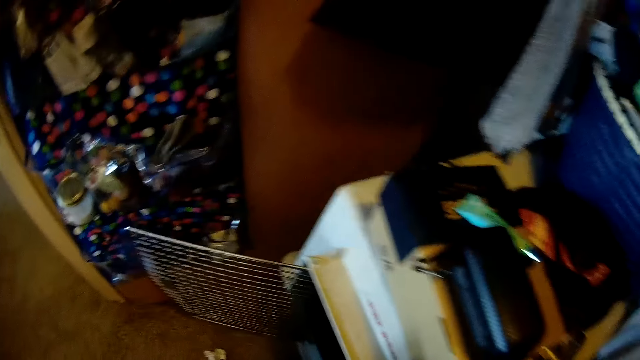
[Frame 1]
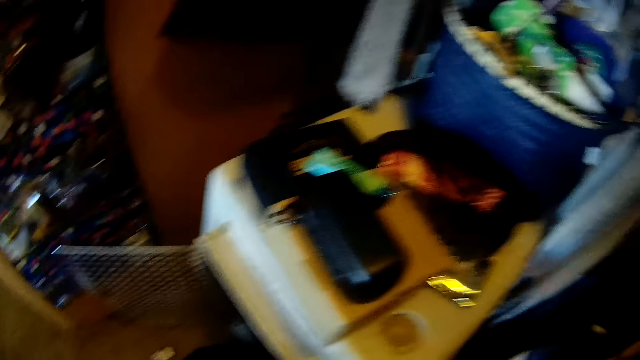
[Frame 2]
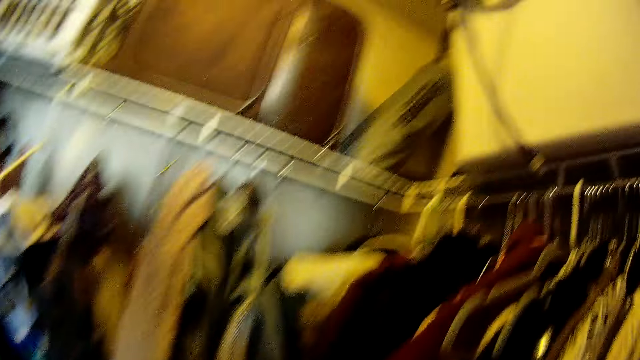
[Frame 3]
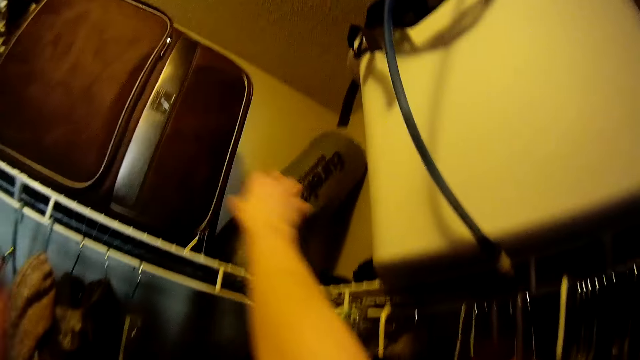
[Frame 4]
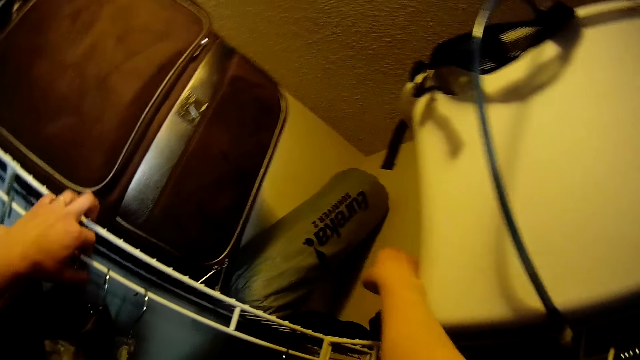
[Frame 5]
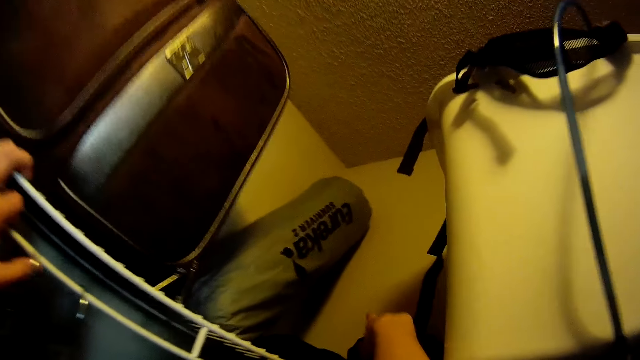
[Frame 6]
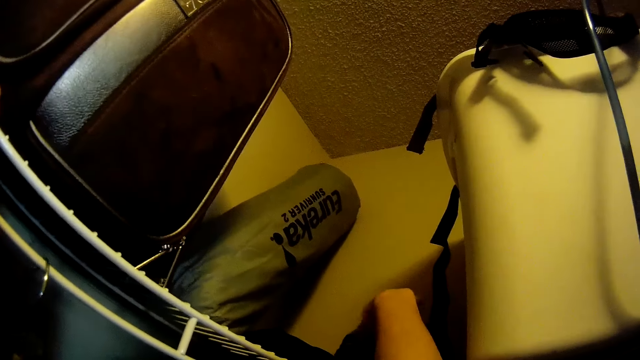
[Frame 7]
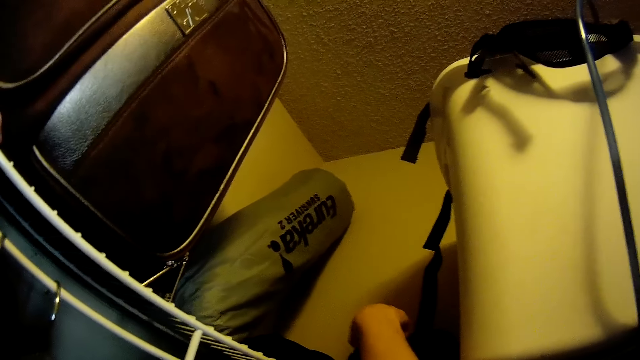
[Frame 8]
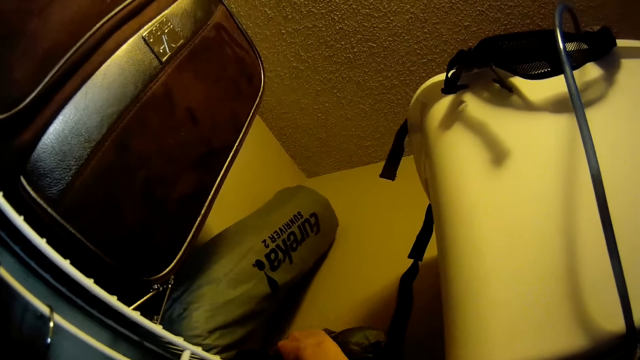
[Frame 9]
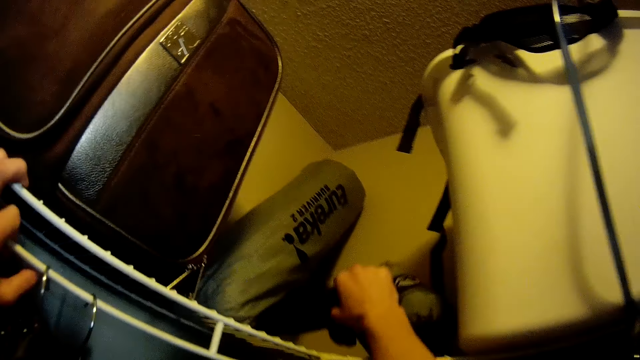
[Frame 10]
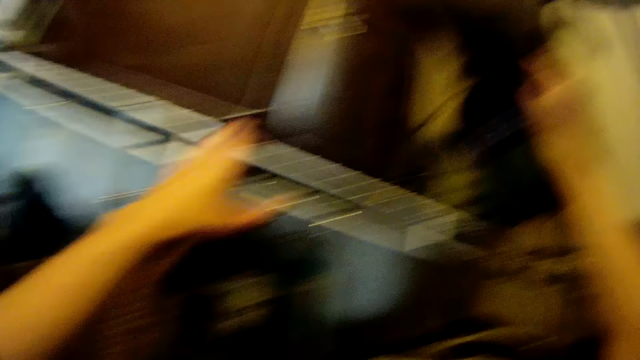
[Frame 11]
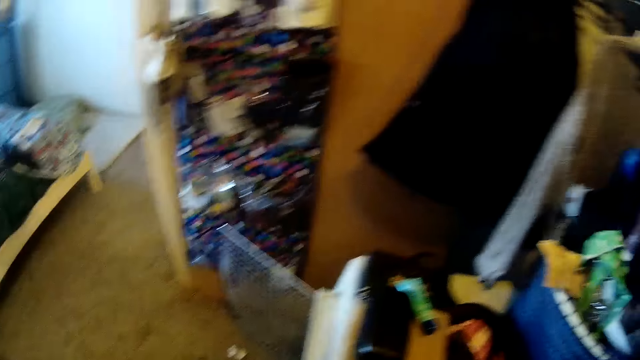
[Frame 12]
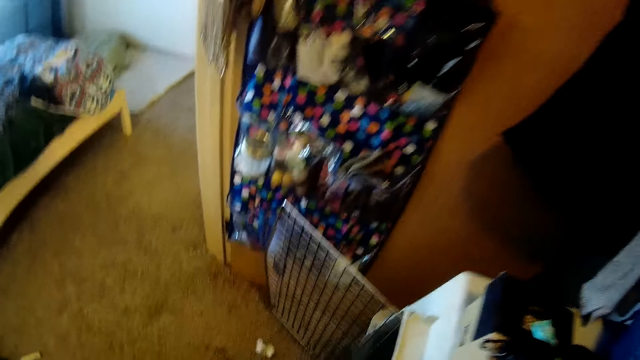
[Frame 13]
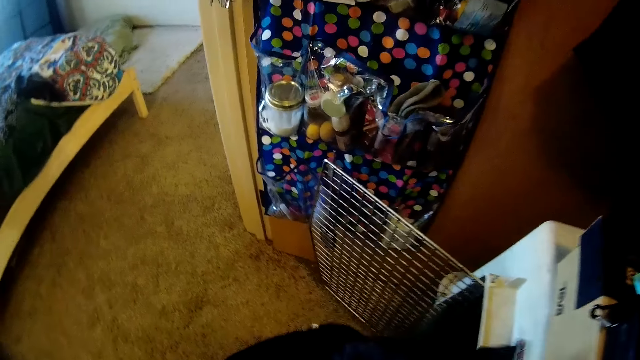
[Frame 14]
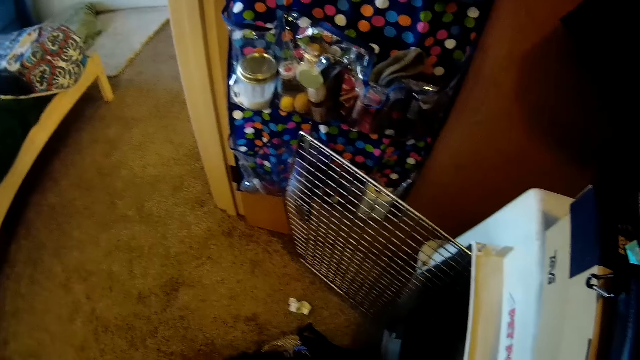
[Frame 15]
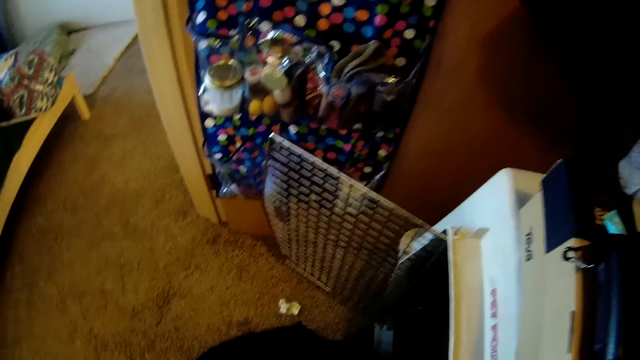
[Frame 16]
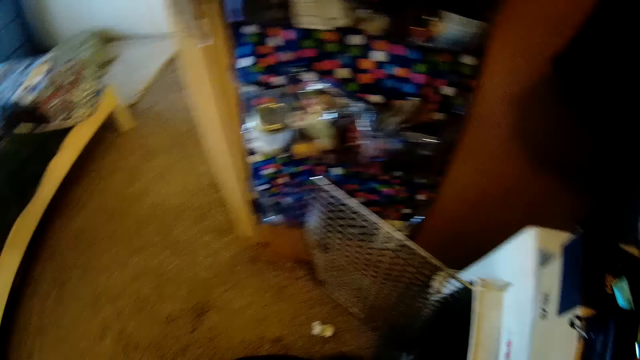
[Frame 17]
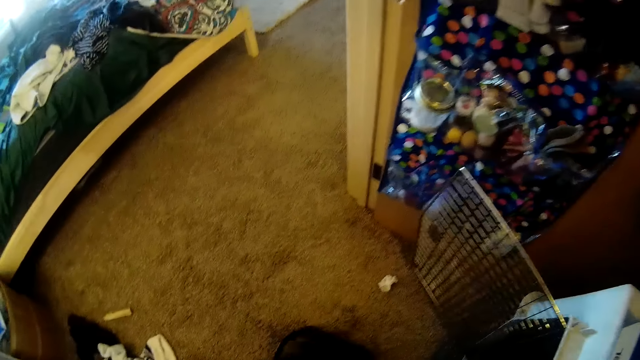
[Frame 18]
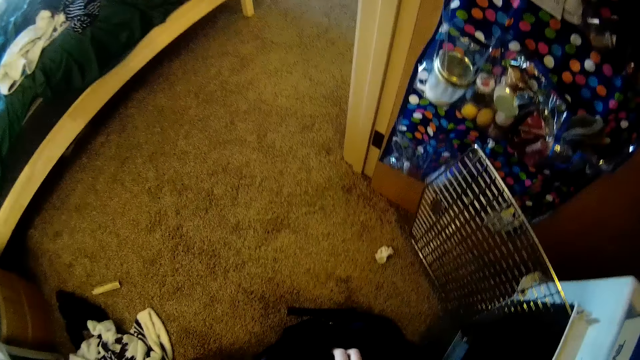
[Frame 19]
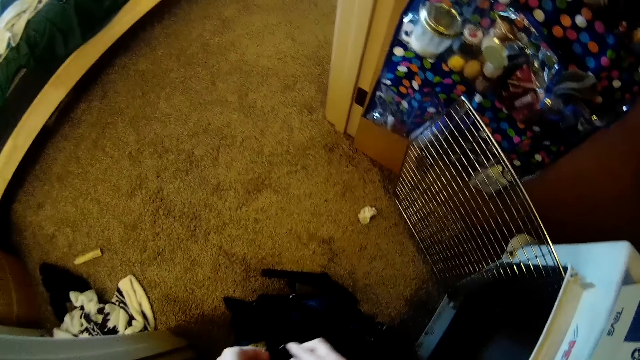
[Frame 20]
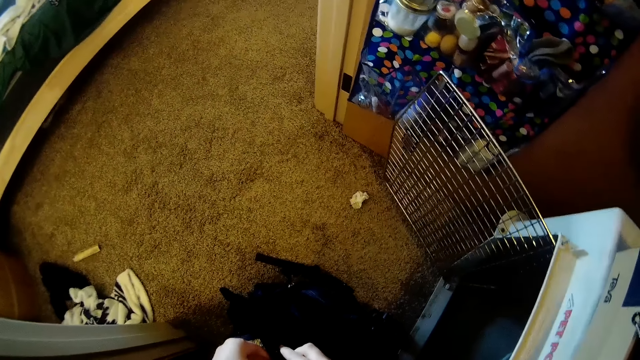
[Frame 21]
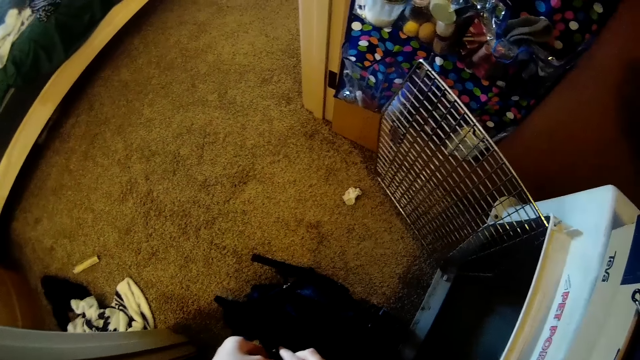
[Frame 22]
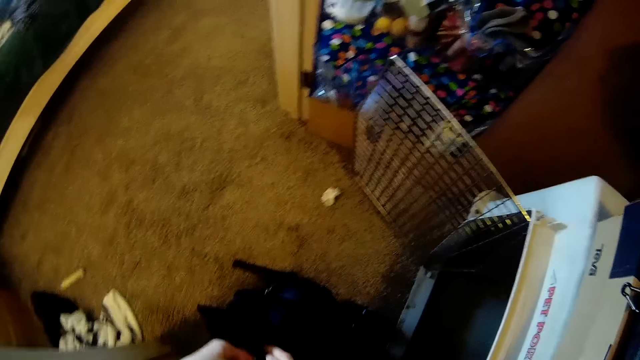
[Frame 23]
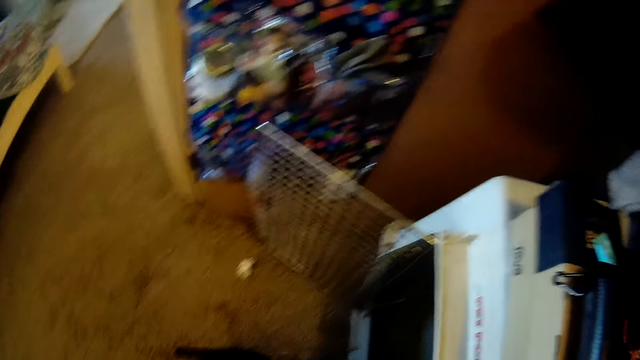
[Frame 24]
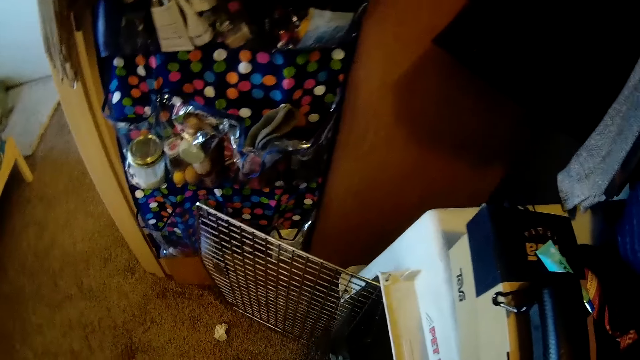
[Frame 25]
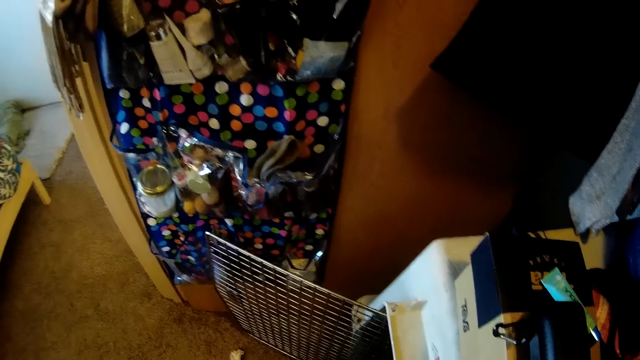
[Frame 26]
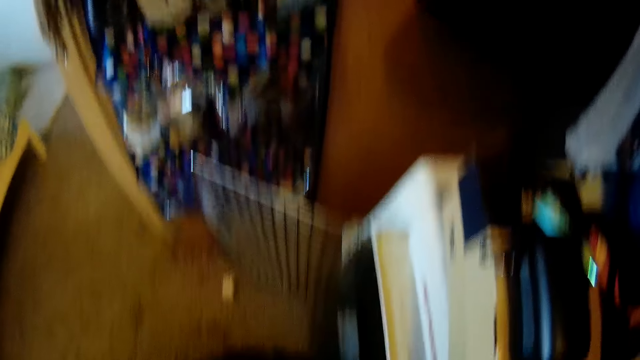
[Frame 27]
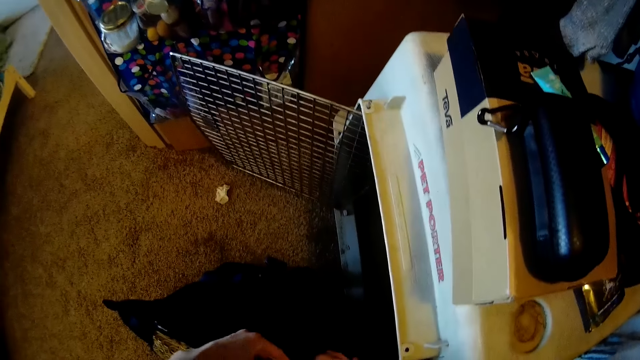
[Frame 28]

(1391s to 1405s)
The camera wearer picks up the former bag placed on the wardrobe top with his hand. He locks the bag with his hand. He closes the bag.

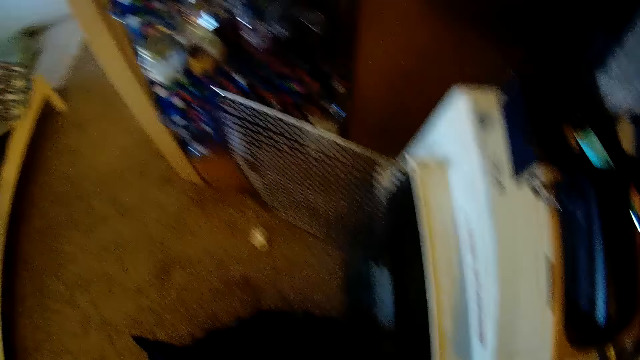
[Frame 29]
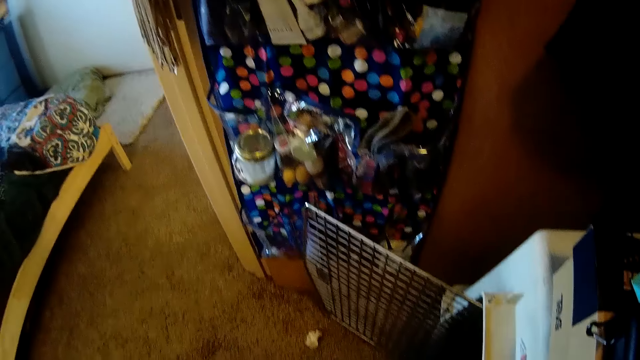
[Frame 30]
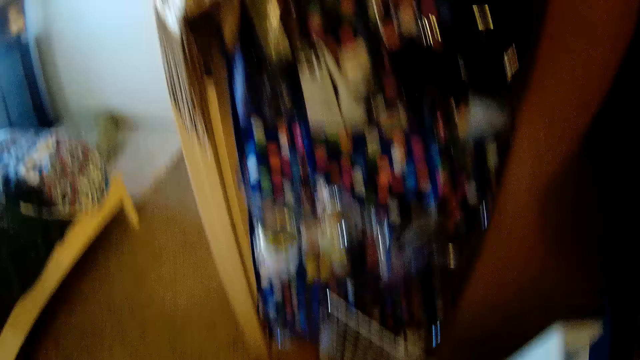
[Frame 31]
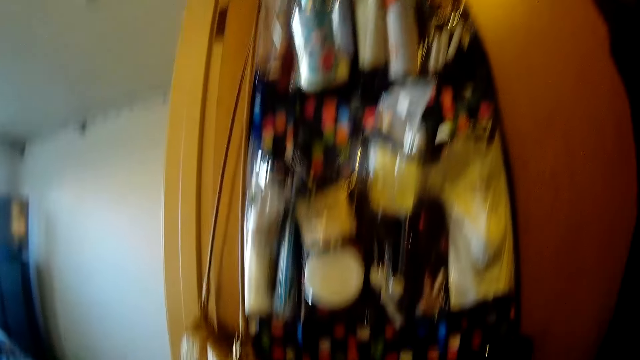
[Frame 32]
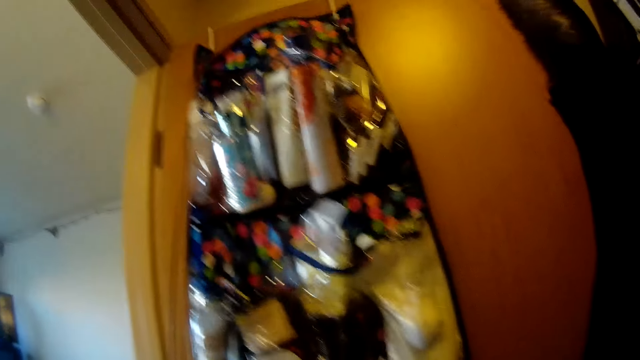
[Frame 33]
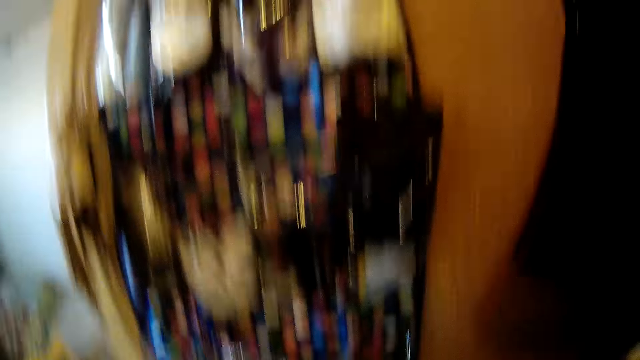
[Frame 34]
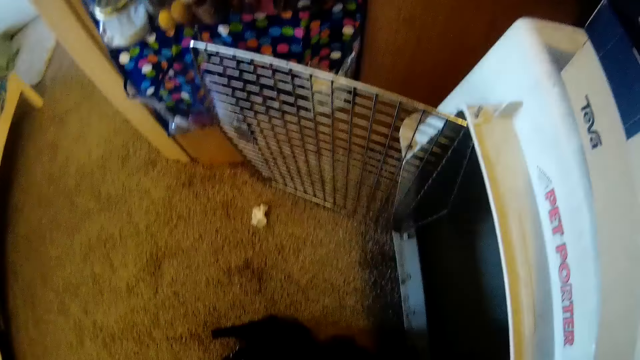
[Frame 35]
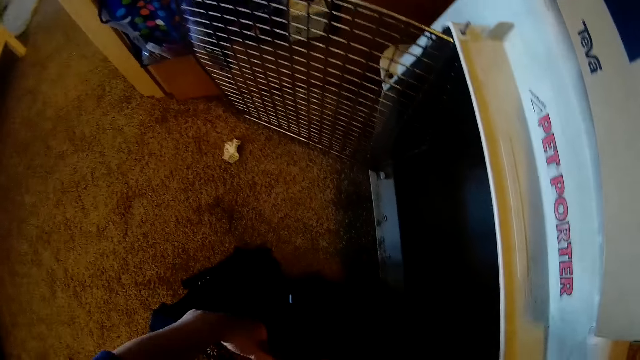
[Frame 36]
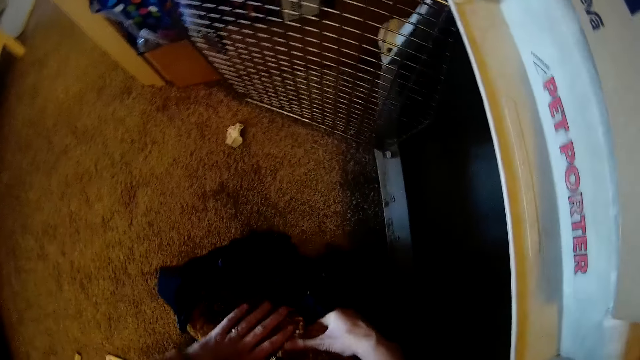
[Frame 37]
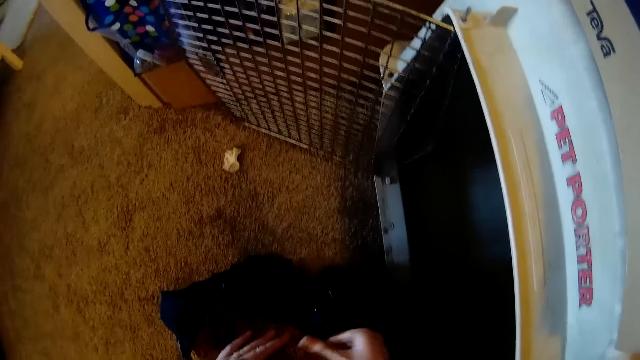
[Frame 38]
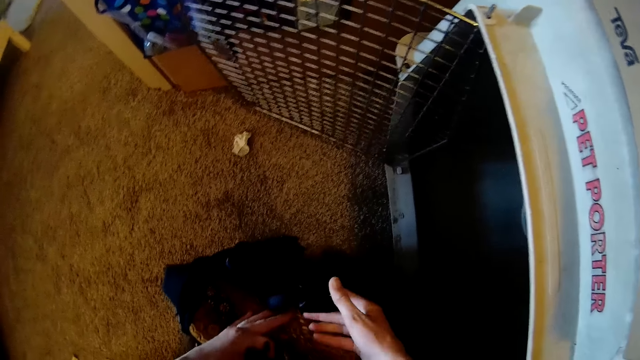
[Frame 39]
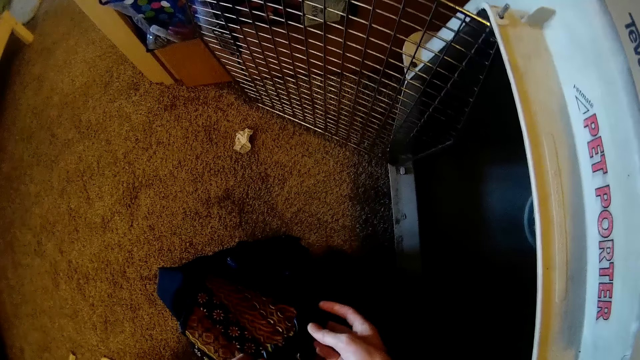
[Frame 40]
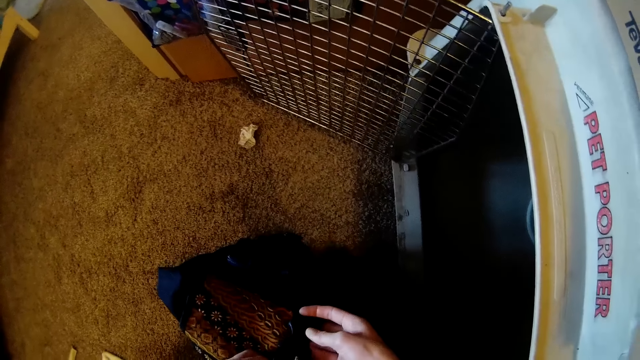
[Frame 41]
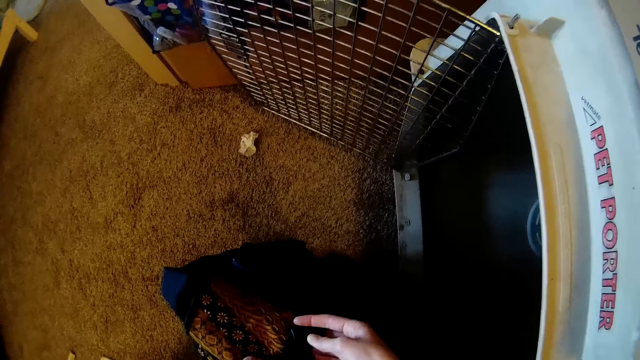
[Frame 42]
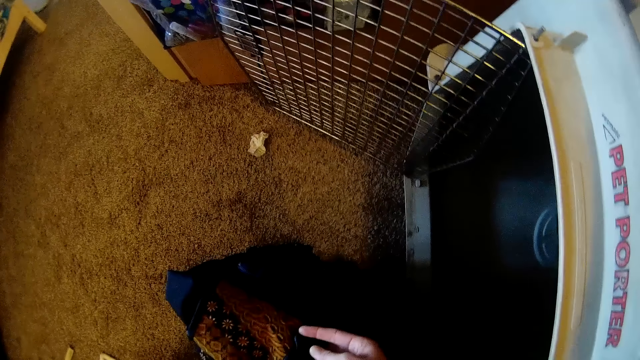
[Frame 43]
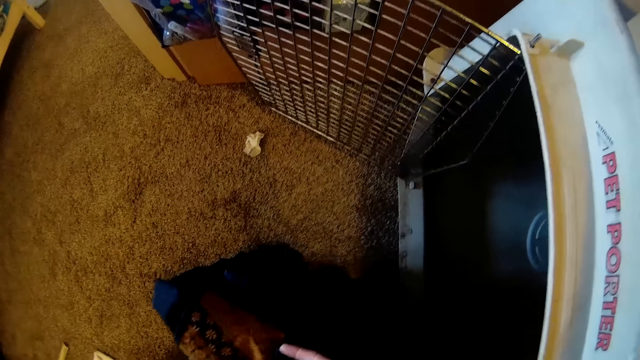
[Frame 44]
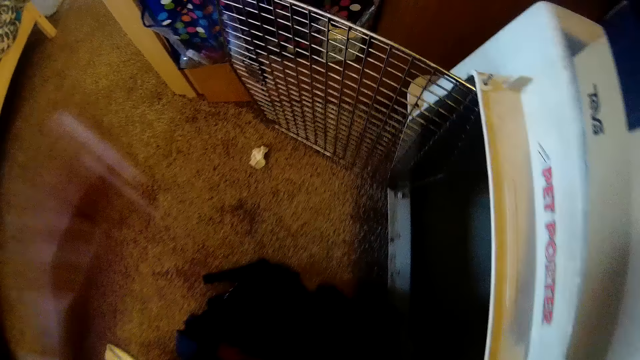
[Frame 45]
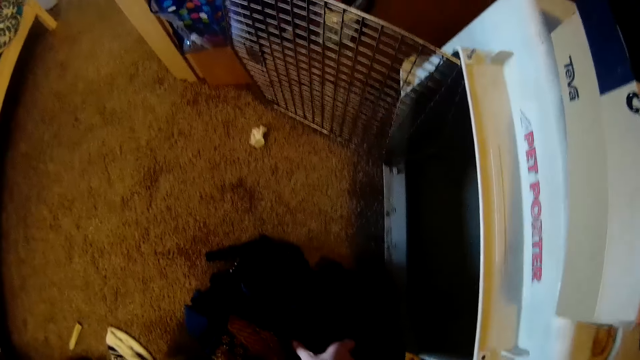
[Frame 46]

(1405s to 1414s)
The camera wearer looks around.
